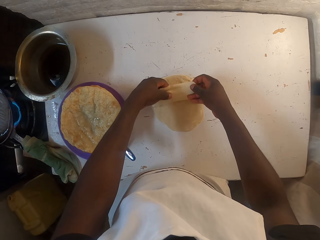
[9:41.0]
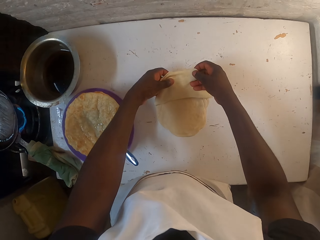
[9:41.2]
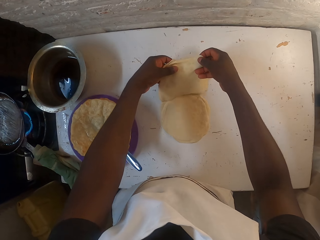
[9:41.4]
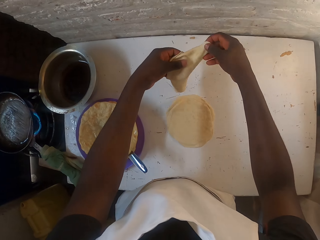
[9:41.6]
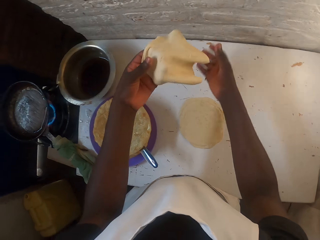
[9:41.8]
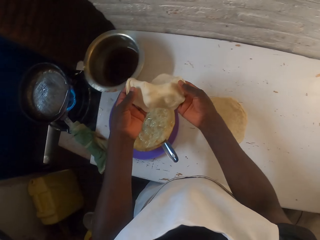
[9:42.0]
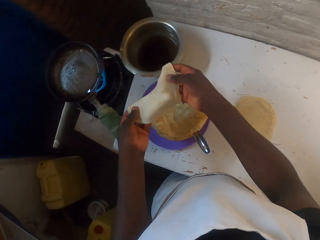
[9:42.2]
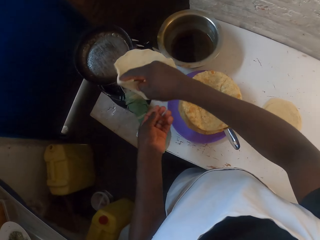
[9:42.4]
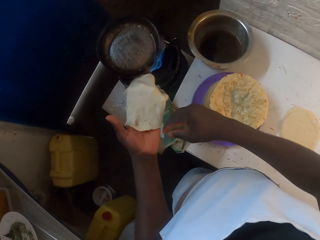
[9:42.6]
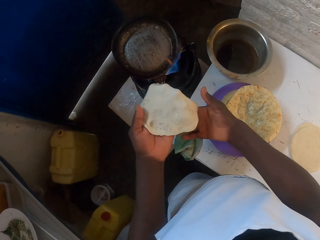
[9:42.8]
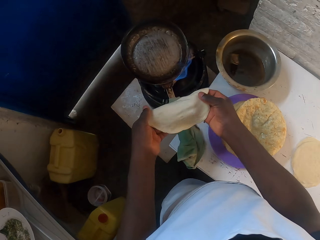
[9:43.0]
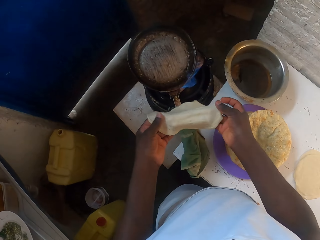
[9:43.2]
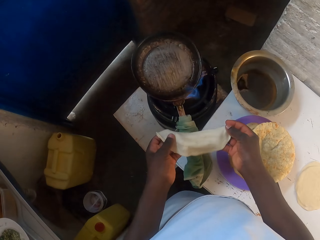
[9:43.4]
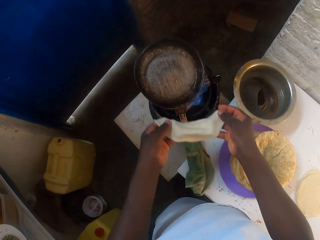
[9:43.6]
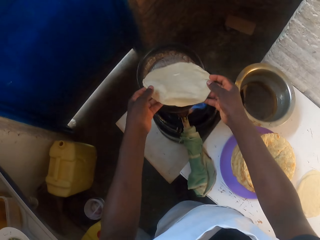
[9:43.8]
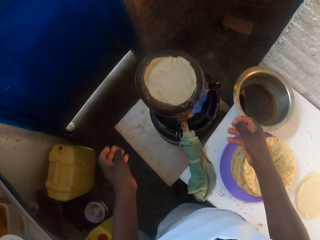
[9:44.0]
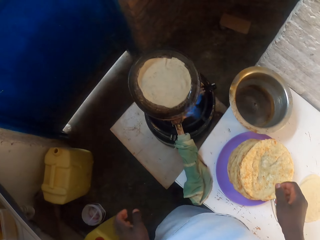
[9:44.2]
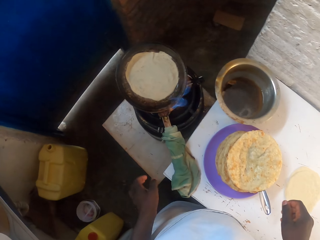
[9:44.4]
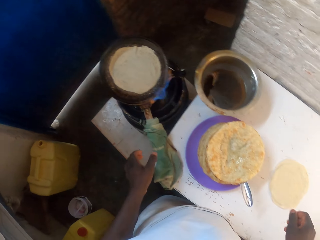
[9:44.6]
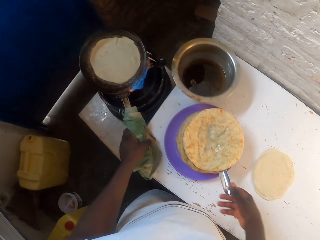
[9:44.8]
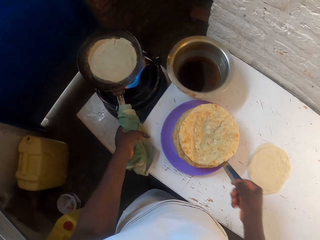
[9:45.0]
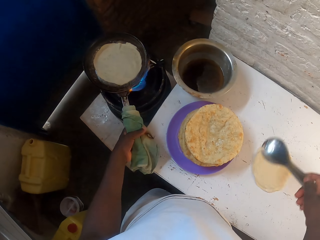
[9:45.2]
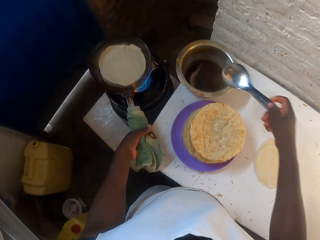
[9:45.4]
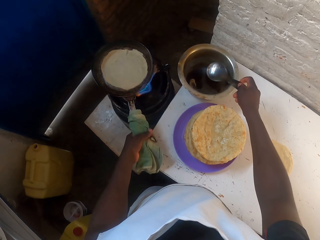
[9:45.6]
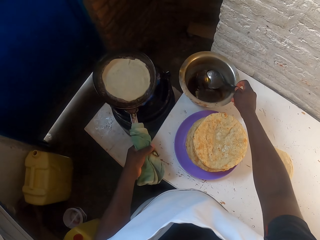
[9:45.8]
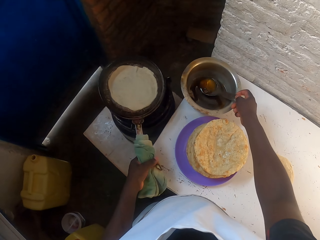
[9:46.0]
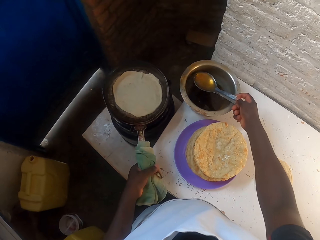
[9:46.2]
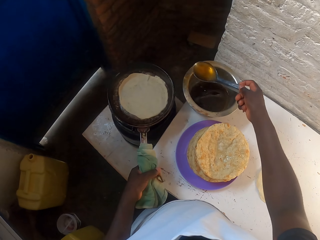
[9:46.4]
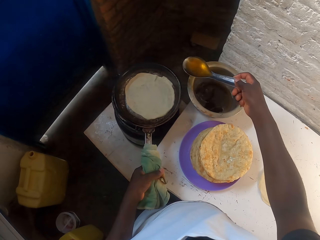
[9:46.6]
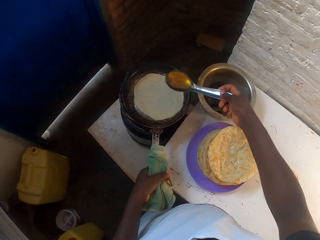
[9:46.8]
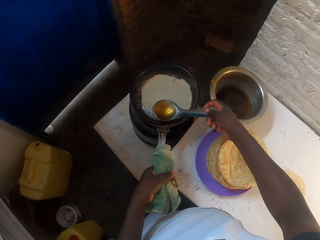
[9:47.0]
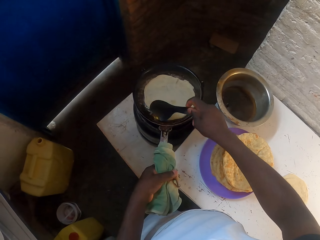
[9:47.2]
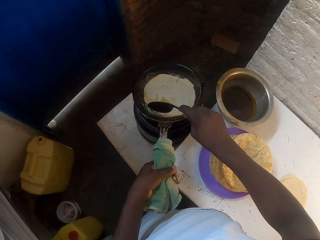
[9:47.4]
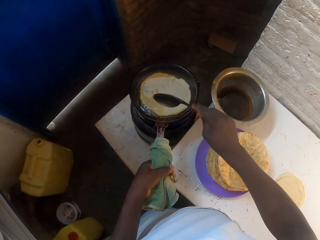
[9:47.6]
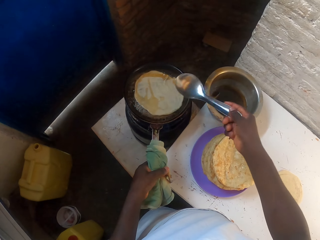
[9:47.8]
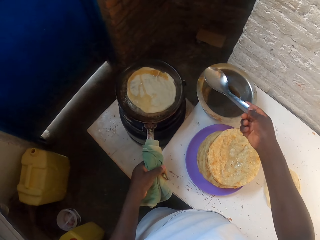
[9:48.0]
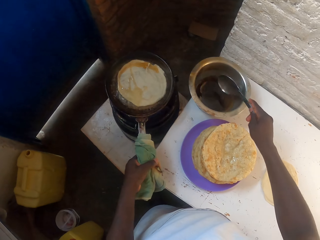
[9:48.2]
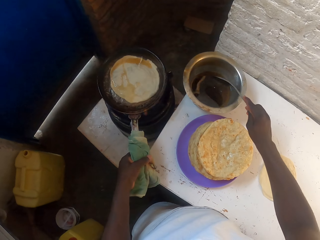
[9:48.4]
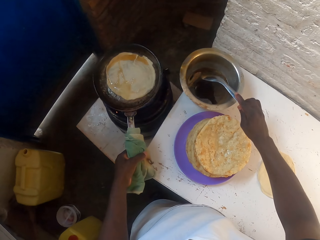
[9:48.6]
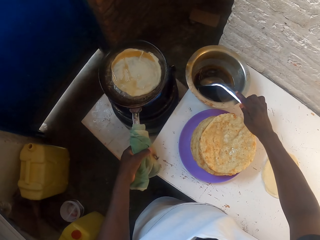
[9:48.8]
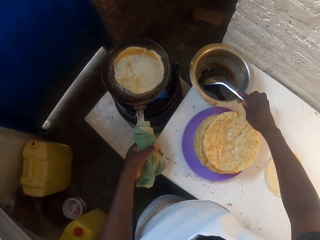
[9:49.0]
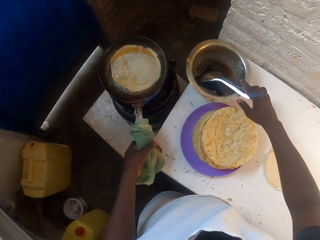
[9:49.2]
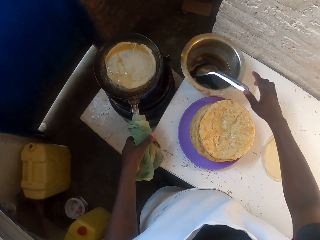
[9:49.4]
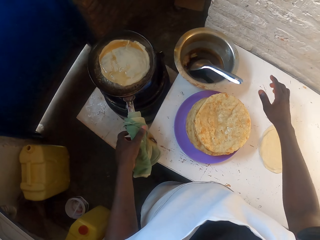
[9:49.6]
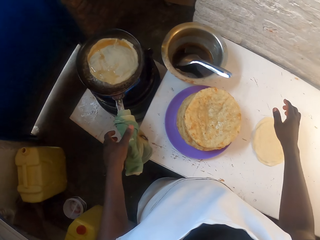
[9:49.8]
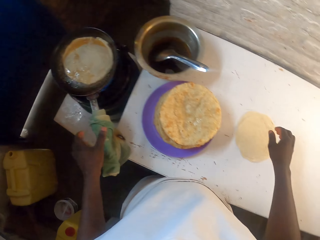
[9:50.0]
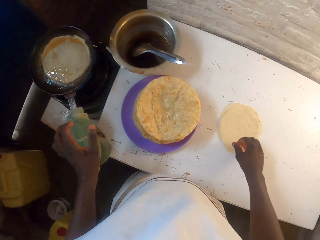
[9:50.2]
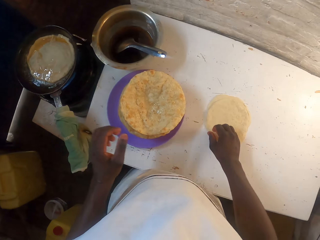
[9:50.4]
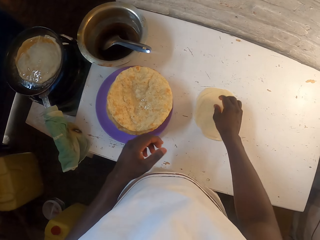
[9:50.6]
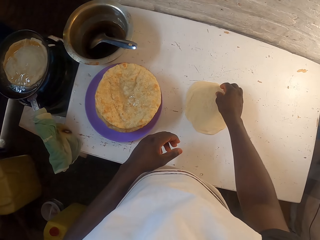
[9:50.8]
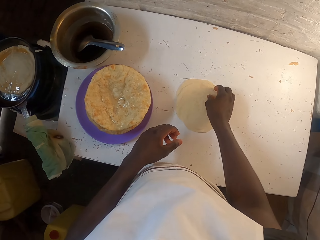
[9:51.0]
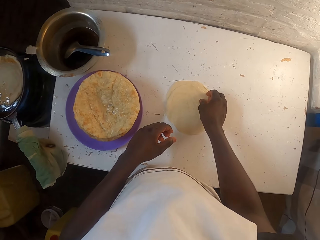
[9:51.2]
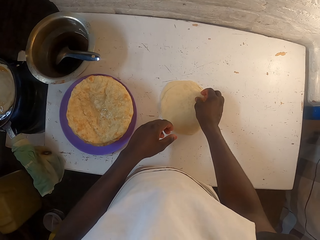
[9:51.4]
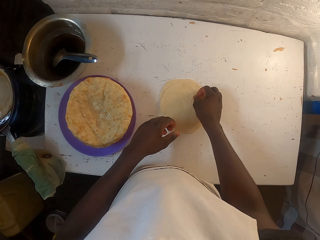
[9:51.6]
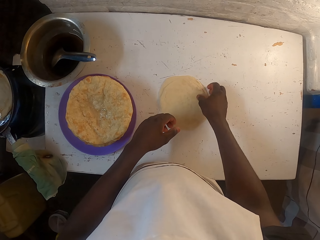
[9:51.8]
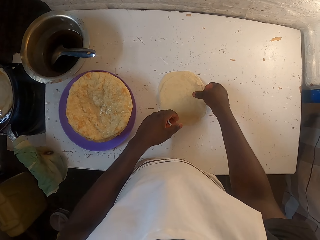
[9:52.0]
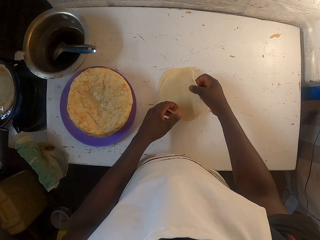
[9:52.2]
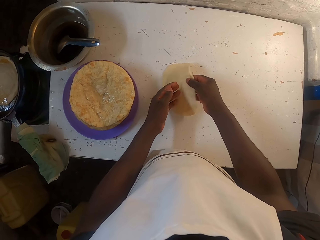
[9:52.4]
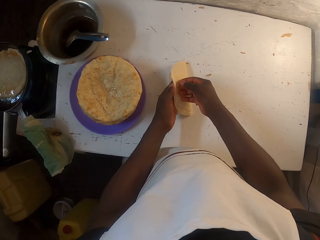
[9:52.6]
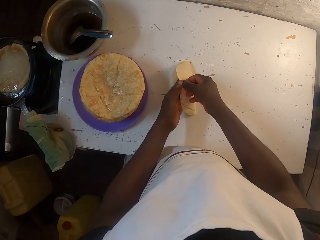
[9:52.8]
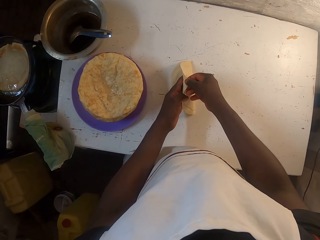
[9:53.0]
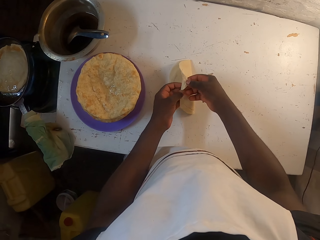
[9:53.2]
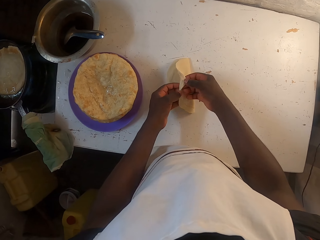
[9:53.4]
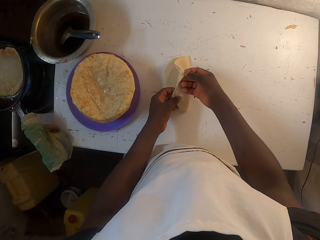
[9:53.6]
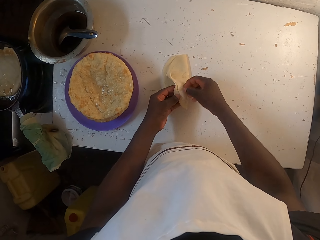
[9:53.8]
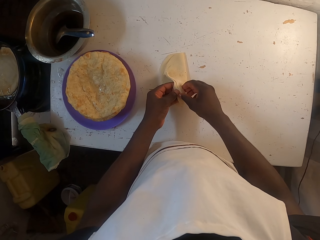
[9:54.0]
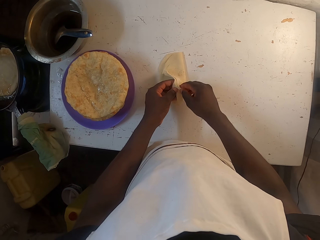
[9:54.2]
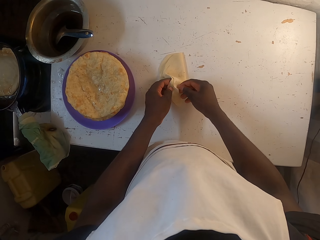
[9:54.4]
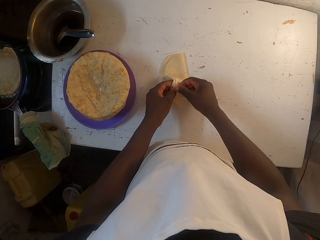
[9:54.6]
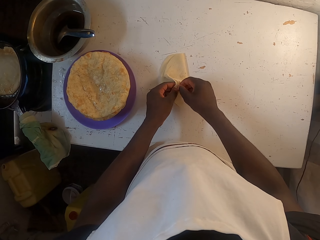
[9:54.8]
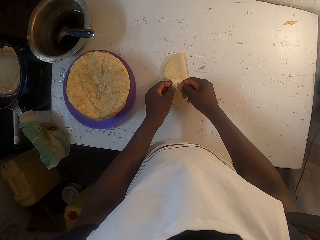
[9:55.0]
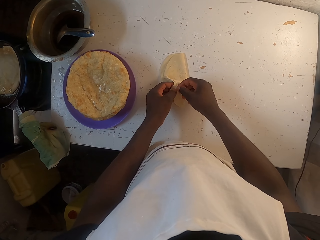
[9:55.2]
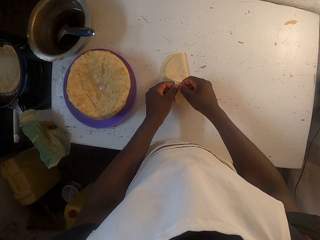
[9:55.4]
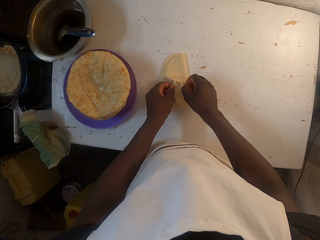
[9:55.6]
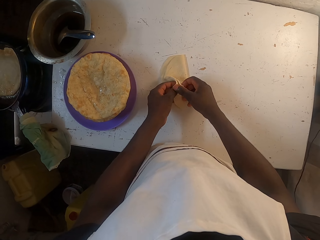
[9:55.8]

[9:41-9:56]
The camera wearer places the dough in the pan. They pick a spoon, scoop the oil from the cooking pot, pour the oil in the pan, and place the cooking spoon in the cooking pot. They pick the dough from the table and remove the dough from another one.

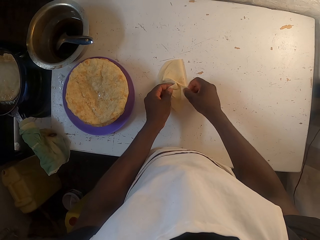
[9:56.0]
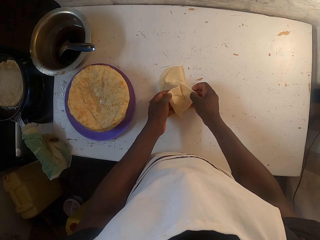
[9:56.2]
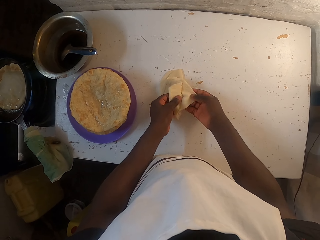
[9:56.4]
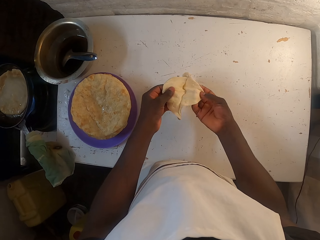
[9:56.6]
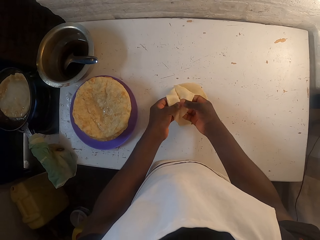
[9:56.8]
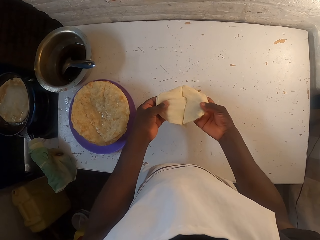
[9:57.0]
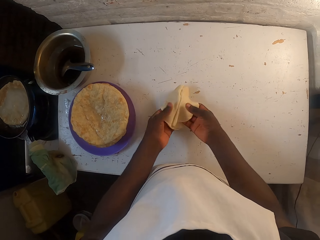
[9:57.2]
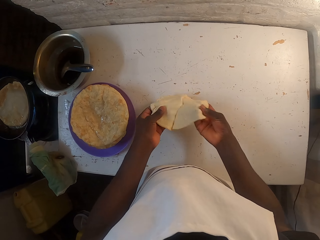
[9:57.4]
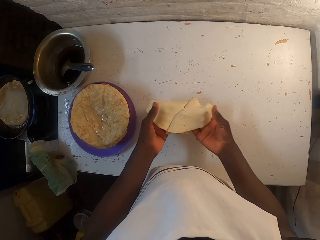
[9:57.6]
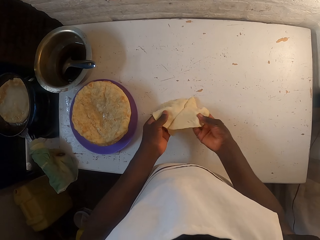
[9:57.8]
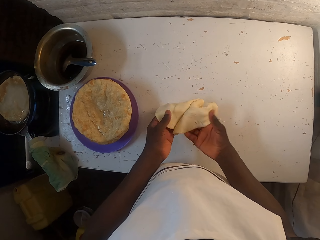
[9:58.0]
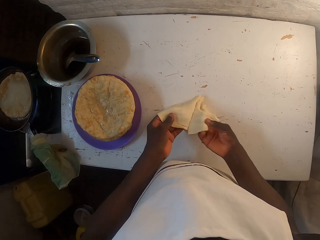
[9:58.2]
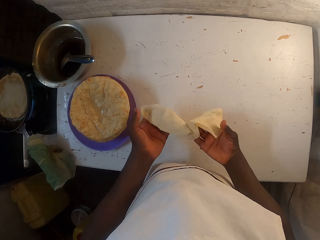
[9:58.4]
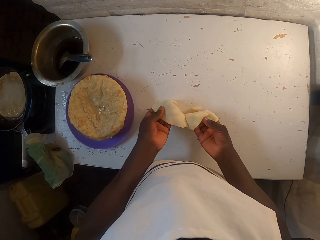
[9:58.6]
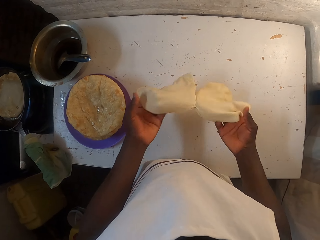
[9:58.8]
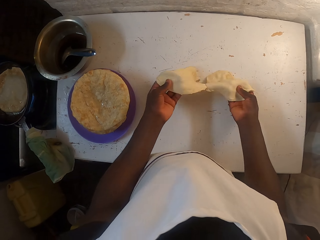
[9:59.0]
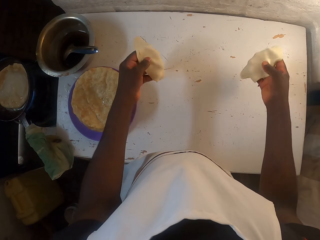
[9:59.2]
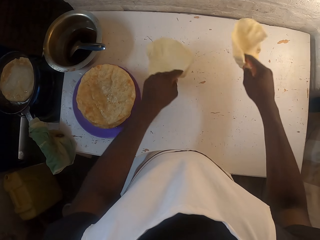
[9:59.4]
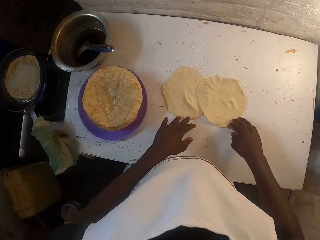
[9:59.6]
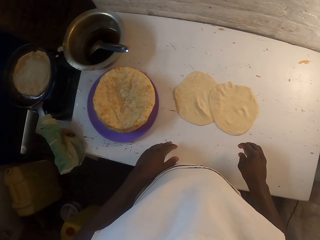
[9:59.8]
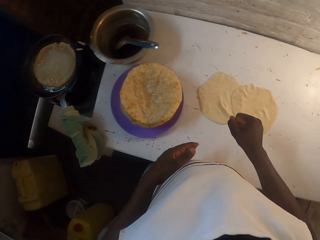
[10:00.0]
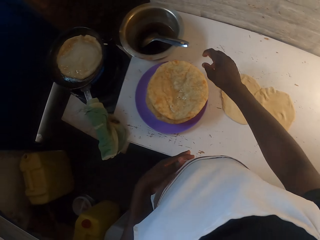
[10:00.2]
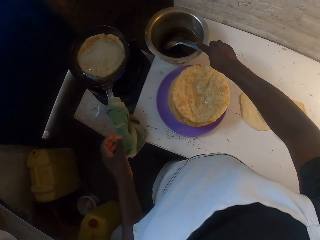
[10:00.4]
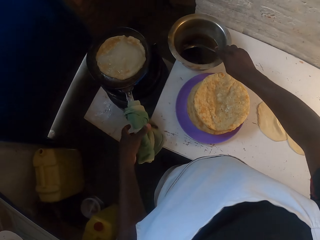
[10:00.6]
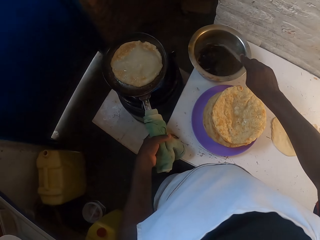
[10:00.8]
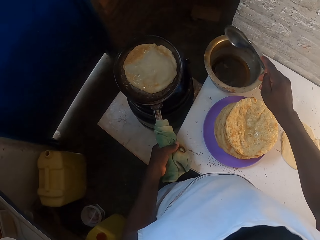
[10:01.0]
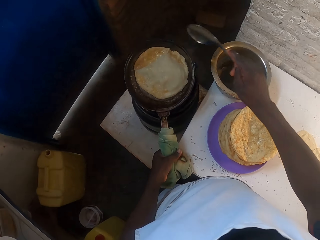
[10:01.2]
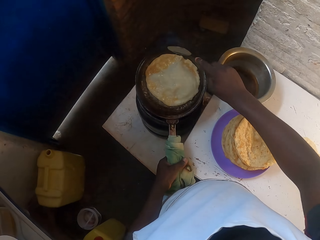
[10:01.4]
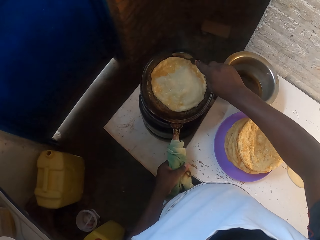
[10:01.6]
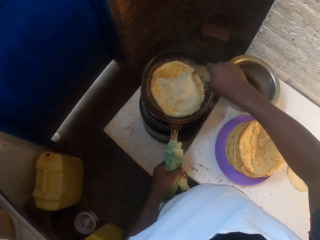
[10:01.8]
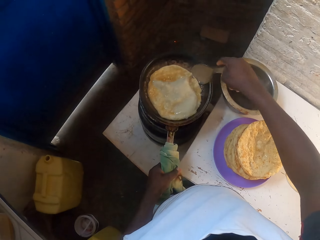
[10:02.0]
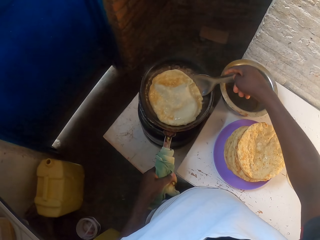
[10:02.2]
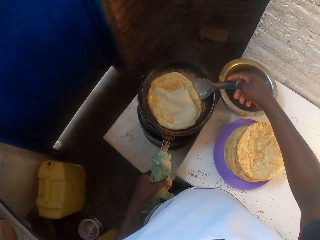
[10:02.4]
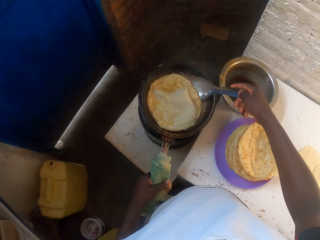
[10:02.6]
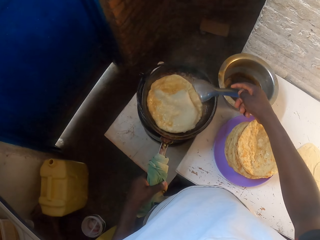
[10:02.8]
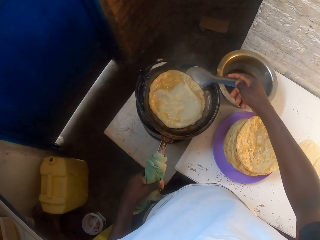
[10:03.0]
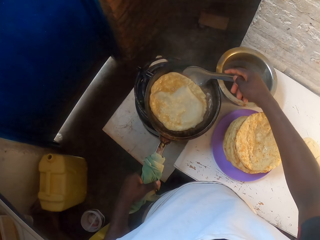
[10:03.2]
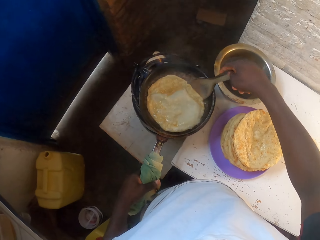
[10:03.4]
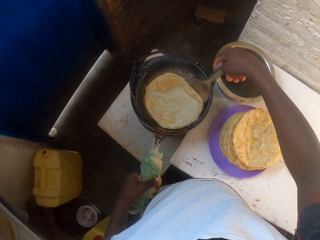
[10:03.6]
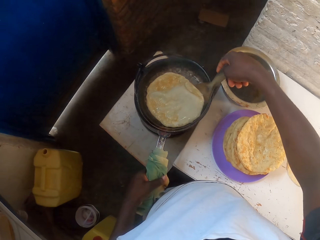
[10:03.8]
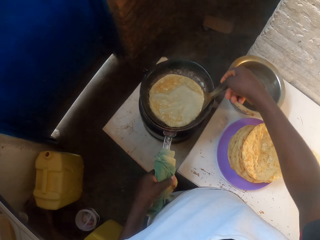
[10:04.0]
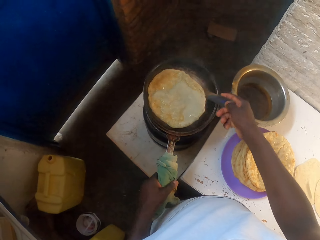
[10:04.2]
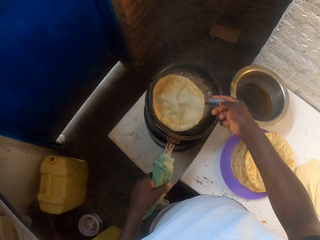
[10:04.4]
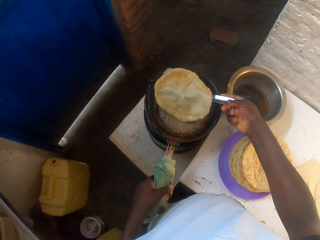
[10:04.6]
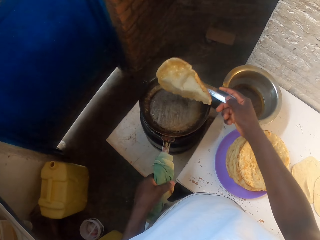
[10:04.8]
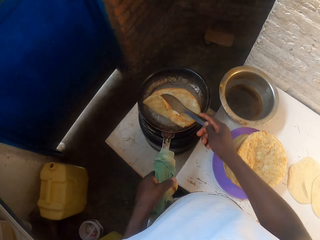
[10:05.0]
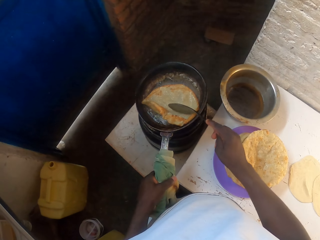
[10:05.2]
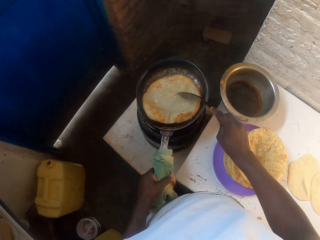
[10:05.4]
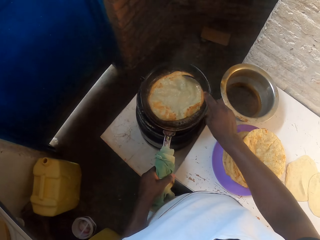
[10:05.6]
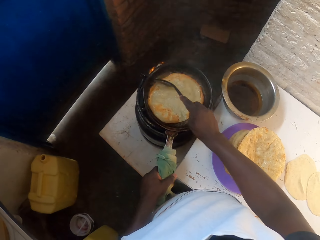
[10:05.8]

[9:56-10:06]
The camera wearer drops the dough on the table. They pick the cooking spoon from the cooking pot and cook the chapati.
